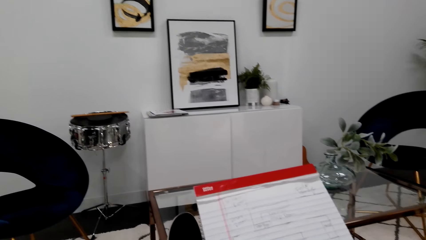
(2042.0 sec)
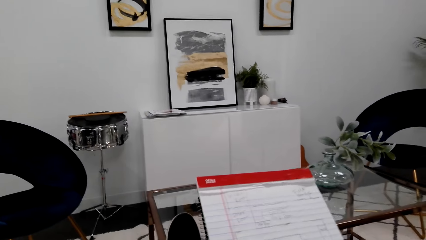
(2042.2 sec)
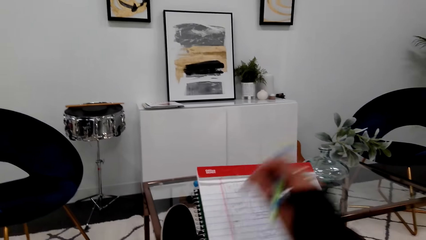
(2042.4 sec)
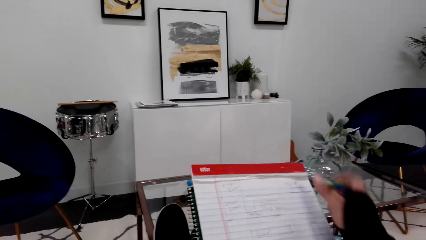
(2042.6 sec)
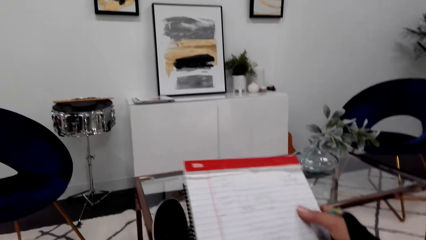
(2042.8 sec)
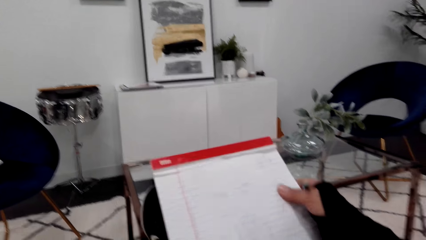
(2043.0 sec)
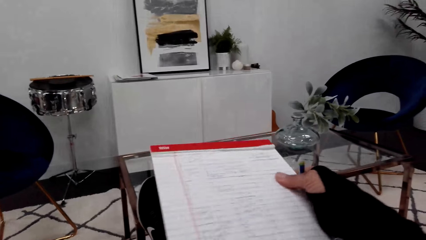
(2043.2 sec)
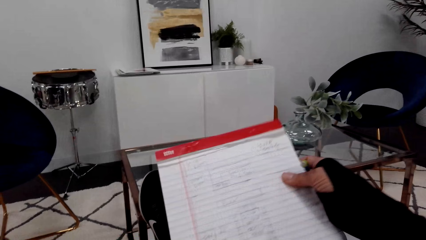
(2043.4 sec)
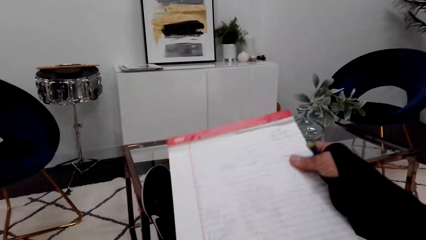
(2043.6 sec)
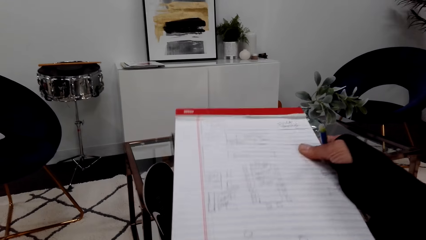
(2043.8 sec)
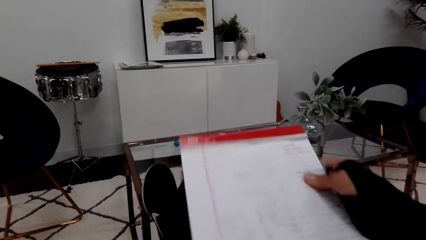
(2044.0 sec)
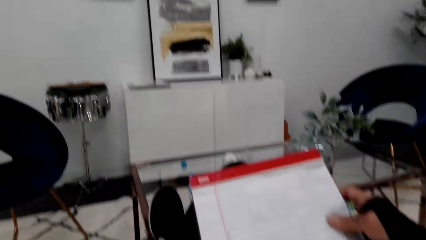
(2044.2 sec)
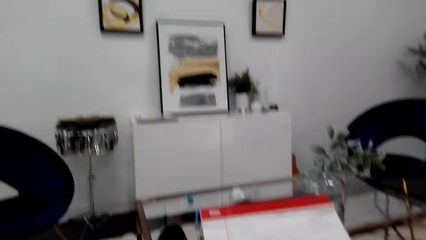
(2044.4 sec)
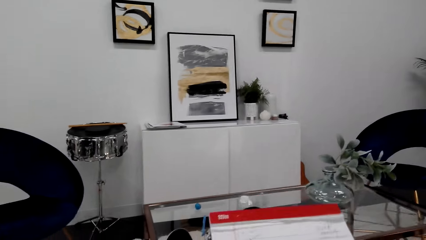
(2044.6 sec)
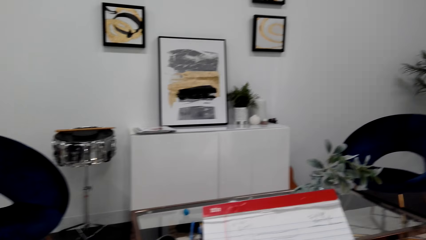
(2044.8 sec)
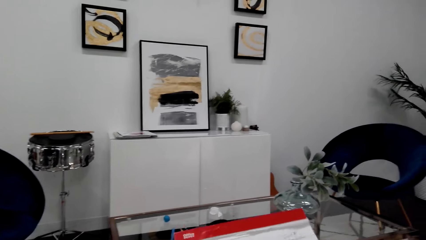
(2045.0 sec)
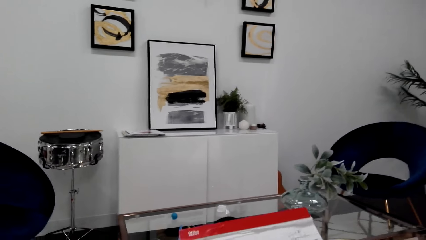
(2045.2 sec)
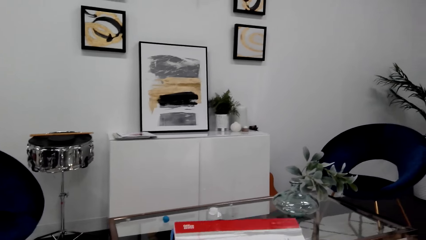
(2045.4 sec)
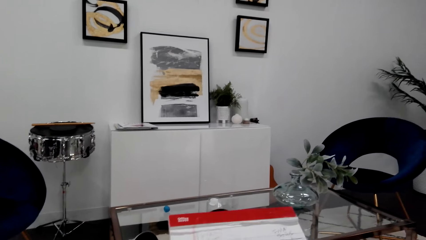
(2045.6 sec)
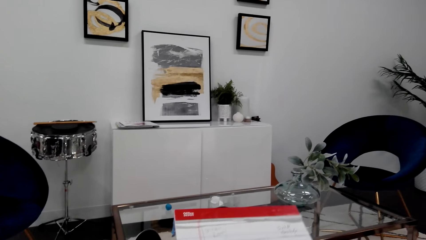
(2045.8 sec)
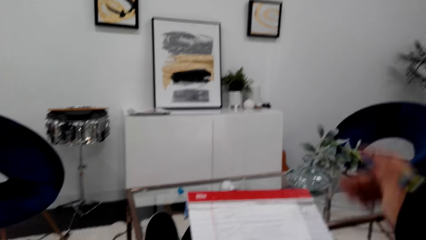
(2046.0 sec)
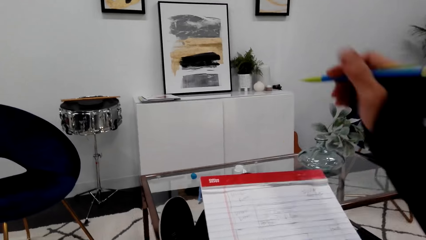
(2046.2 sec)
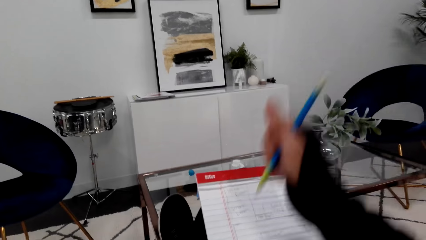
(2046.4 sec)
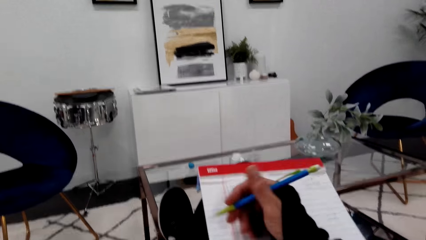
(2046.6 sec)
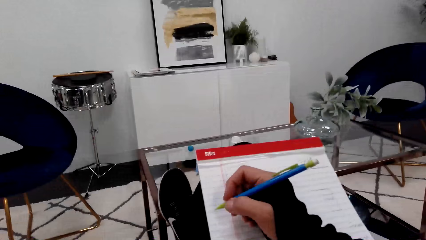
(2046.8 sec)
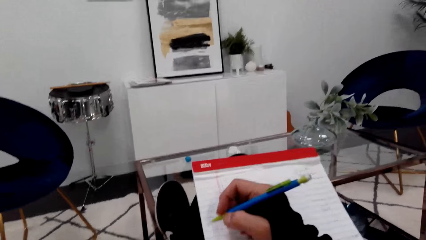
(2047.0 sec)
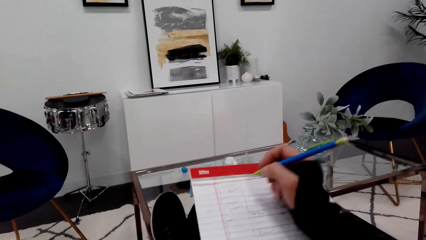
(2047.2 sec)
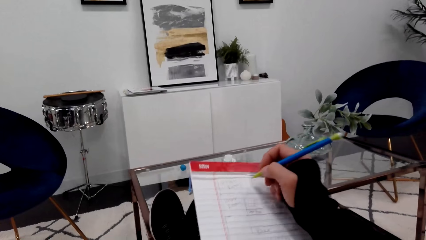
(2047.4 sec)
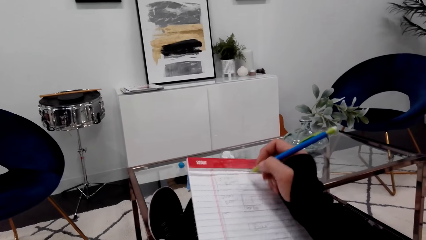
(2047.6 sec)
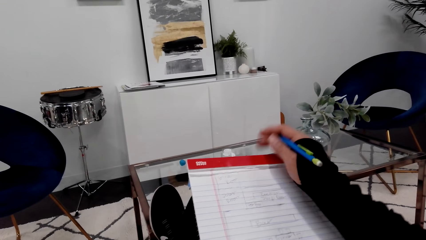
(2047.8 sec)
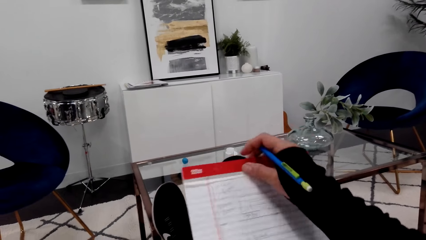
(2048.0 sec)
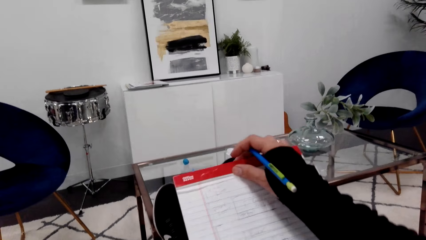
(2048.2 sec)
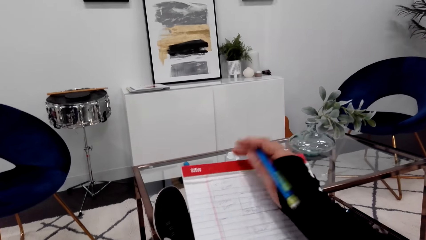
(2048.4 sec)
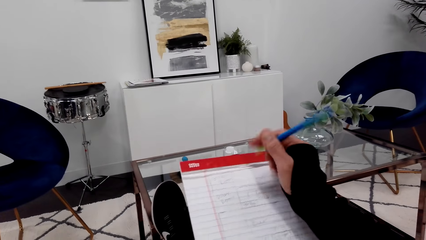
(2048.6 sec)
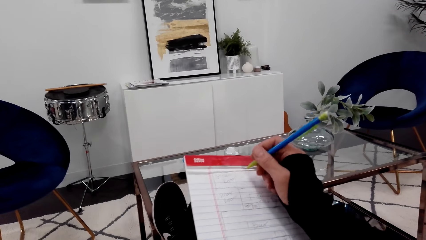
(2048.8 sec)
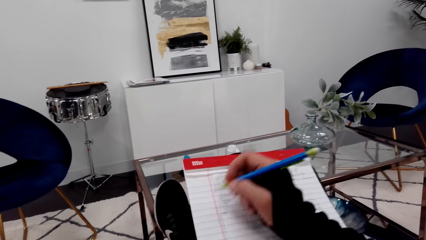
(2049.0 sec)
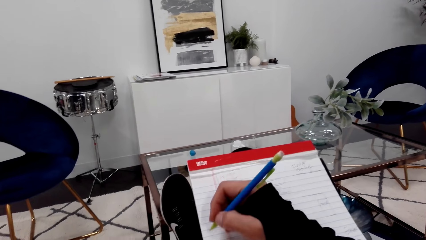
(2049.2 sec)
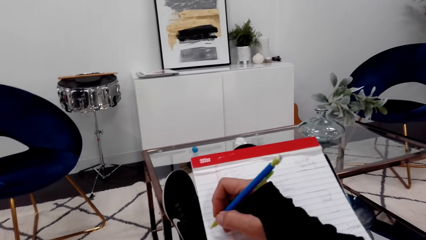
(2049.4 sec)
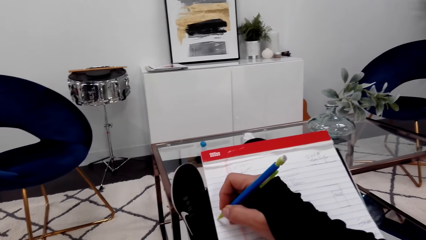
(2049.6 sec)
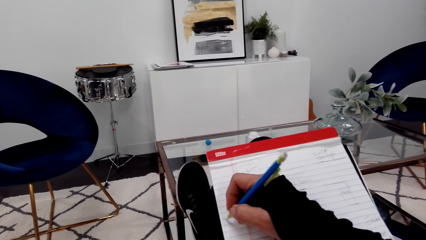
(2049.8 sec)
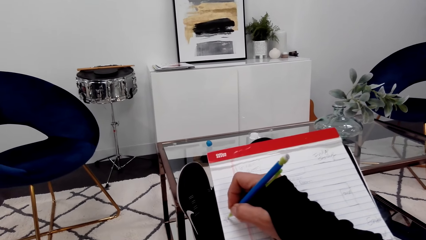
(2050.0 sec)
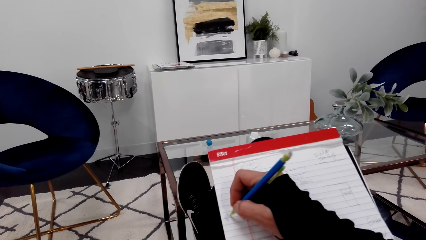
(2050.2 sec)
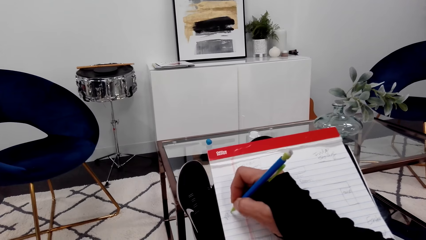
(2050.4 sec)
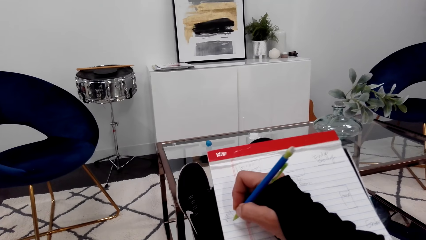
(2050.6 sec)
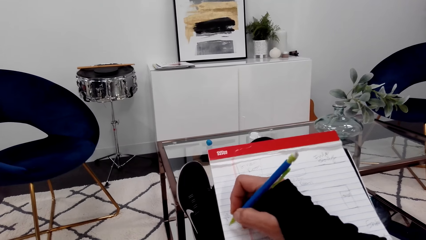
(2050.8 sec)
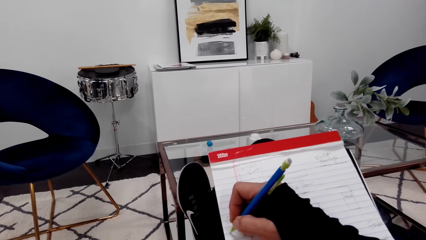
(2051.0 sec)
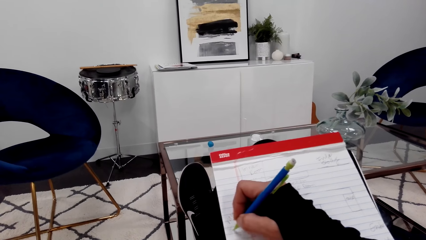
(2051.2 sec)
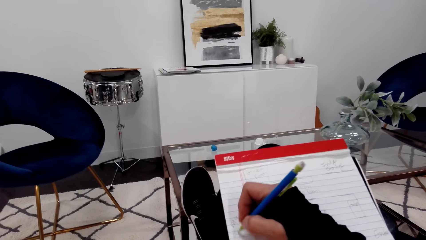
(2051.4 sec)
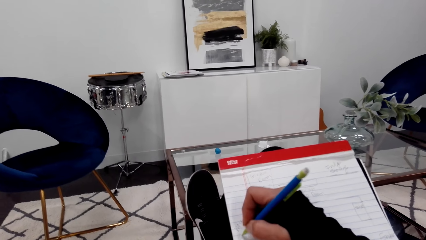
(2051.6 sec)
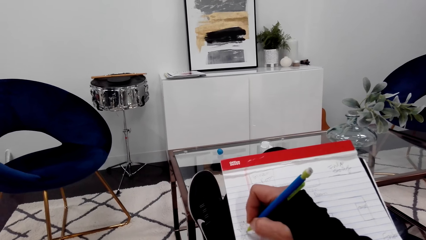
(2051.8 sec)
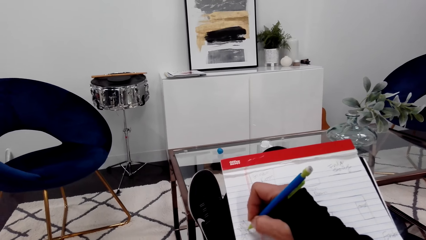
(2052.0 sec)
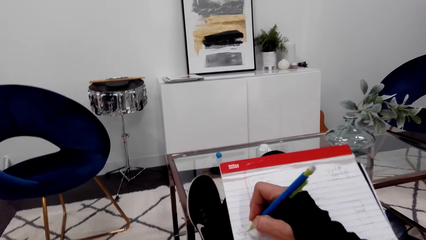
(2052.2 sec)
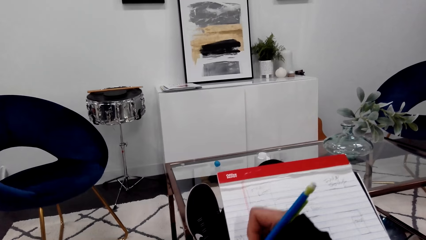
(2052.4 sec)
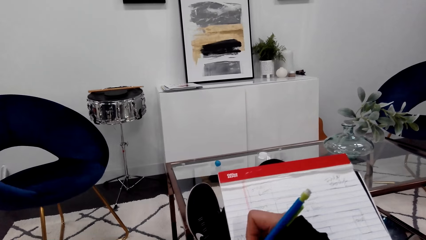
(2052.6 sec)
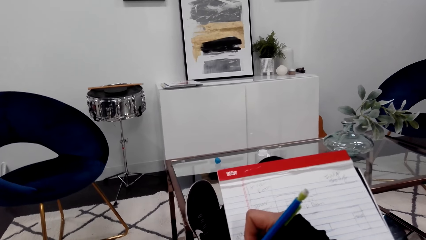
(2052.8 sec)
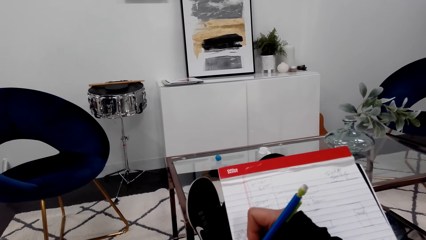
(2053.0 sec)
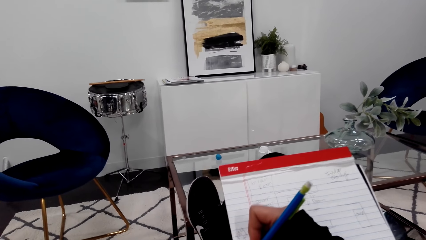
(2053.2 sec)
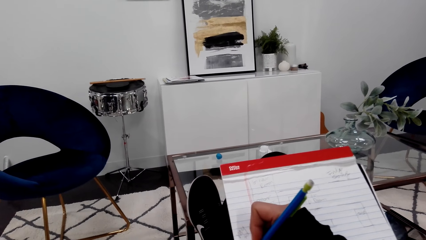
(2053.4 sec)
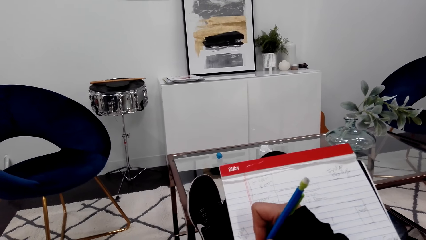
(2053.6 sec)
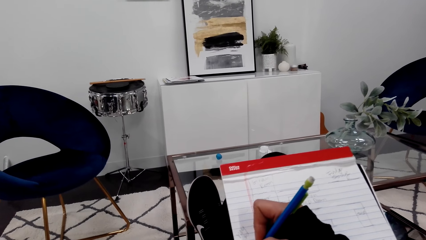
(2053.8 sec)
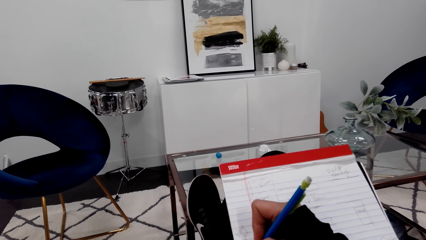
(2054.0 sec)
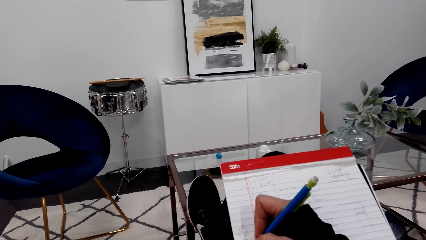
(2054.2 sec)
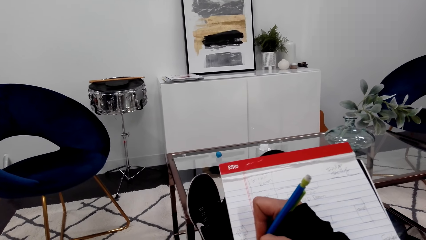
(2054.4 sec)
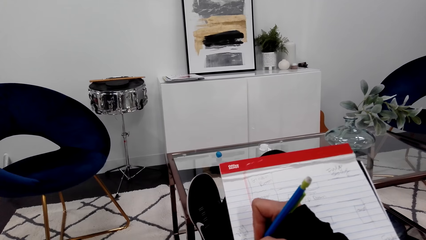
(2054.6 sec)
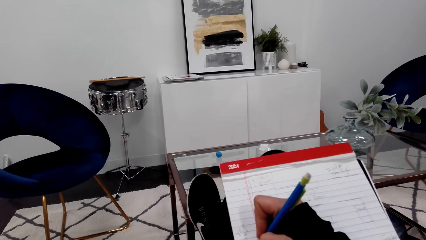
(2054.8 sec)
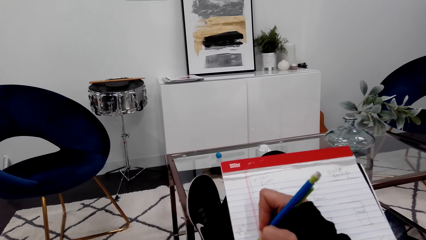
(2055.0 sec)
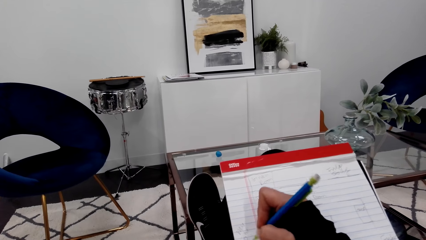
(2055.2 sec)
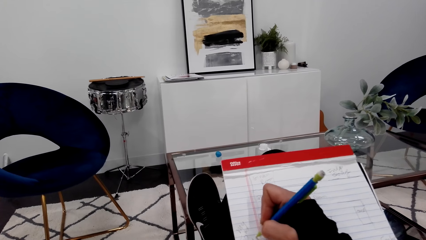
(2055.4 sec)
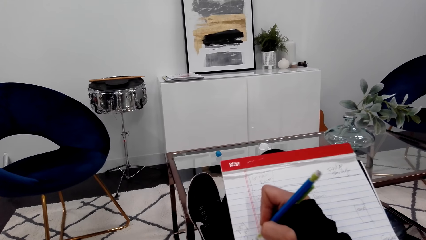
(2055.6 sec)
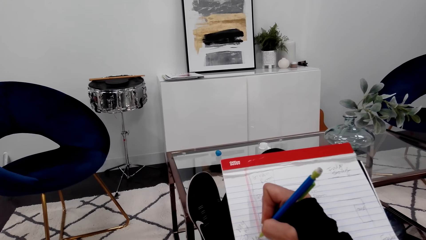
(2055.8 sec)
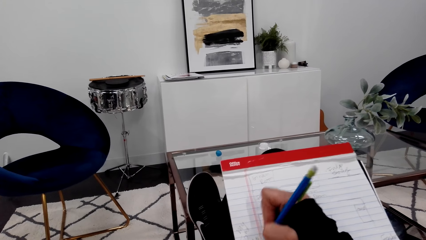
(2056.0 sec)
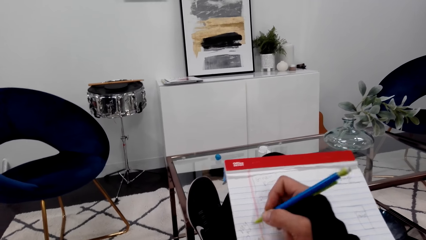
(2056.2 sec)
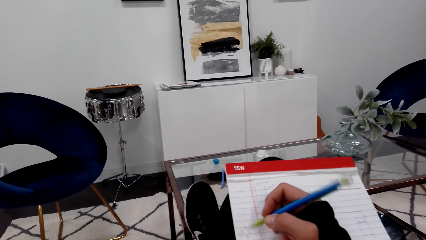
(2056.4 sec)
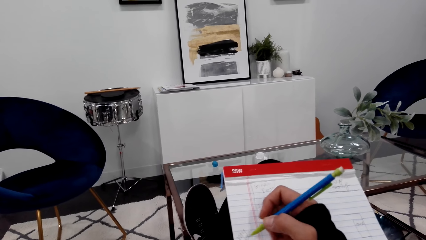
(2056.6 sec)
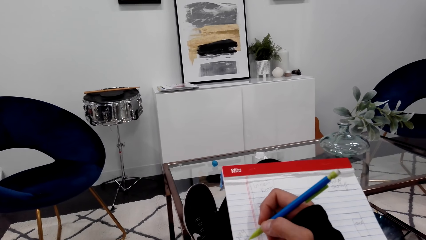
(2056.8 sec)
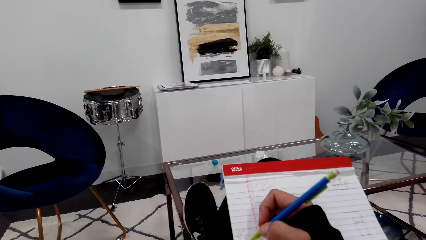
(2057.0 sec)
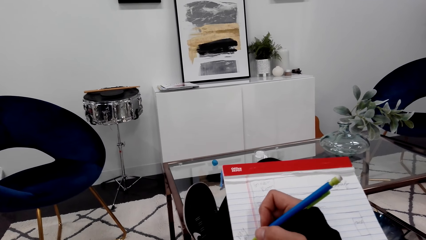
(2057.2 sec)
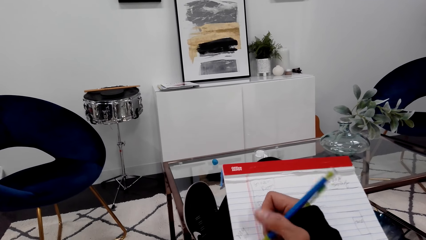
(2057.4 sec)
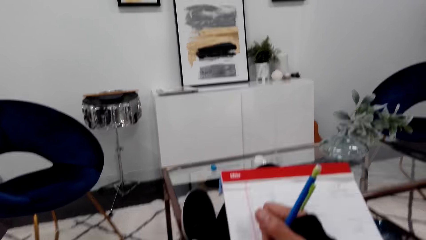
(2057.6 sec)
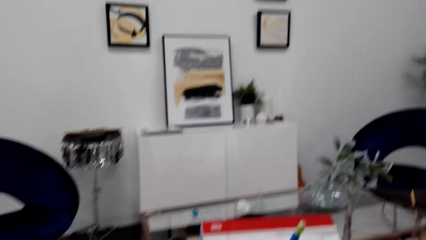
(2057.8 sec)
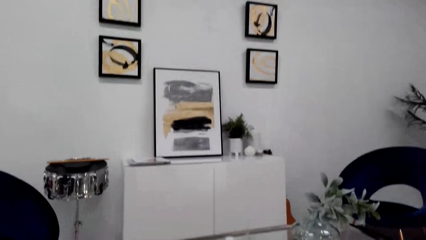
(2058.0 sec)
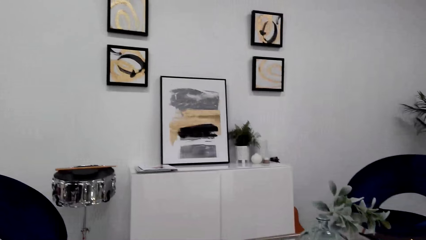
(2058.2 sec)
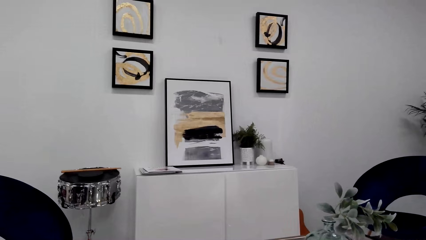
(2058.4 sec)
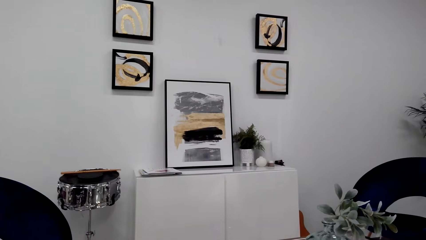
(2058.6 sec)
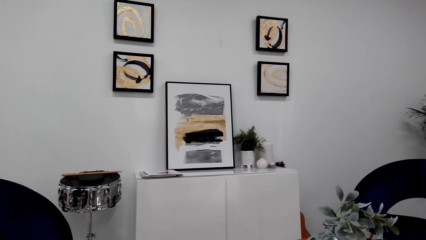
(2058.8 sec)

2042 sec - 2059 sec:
The camera wearer holds the book. They hold the pen. They write on the book.
